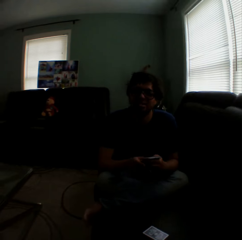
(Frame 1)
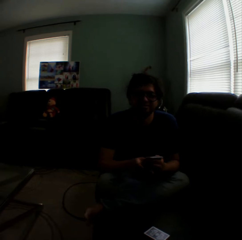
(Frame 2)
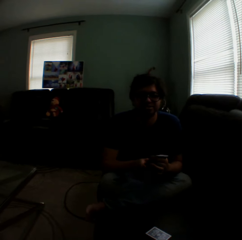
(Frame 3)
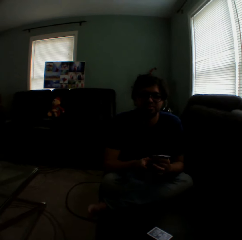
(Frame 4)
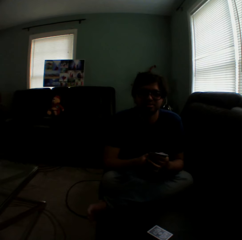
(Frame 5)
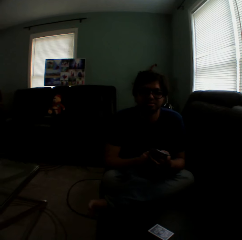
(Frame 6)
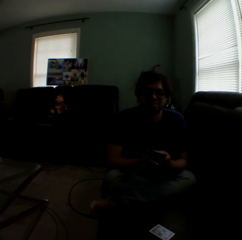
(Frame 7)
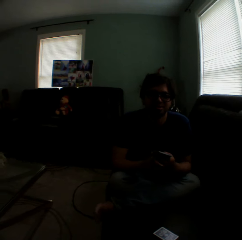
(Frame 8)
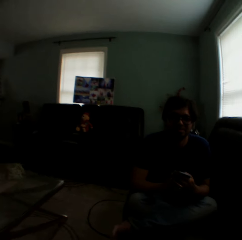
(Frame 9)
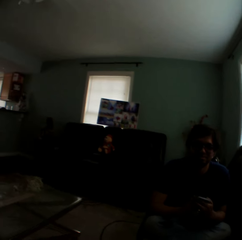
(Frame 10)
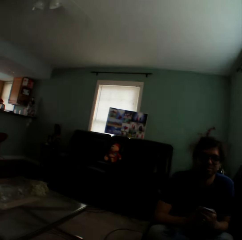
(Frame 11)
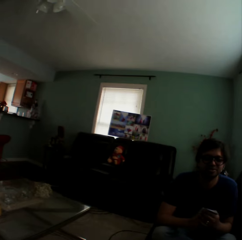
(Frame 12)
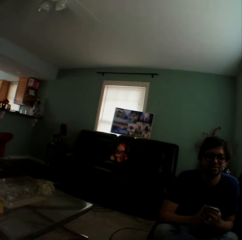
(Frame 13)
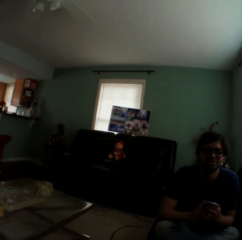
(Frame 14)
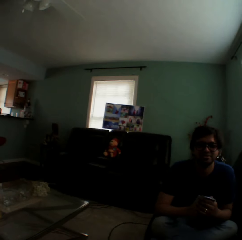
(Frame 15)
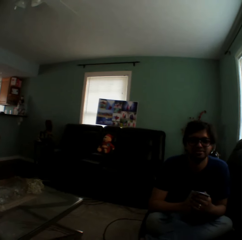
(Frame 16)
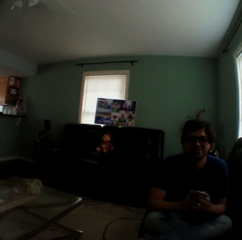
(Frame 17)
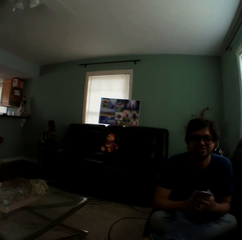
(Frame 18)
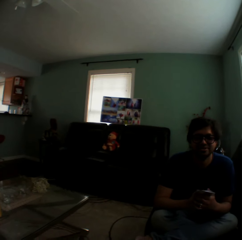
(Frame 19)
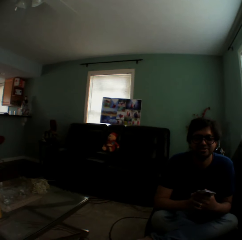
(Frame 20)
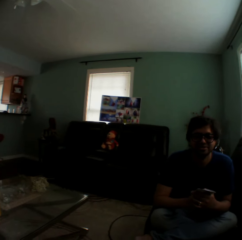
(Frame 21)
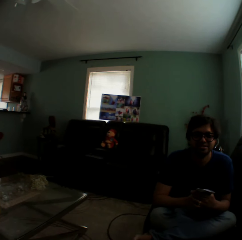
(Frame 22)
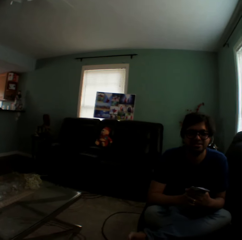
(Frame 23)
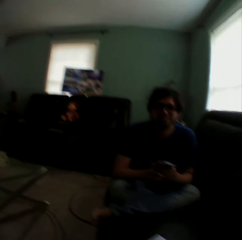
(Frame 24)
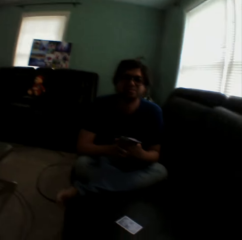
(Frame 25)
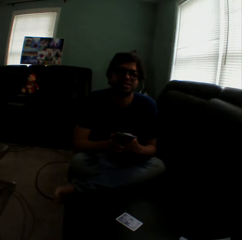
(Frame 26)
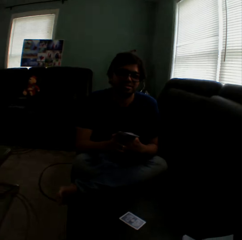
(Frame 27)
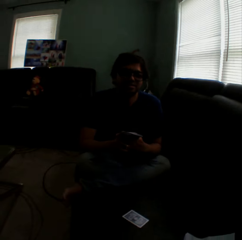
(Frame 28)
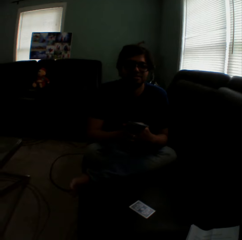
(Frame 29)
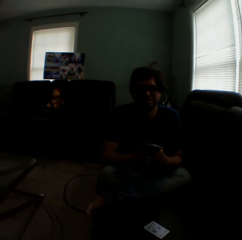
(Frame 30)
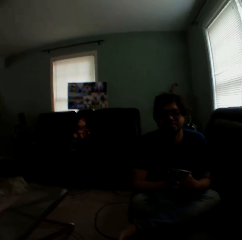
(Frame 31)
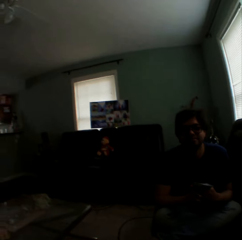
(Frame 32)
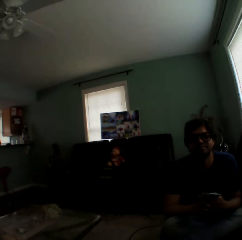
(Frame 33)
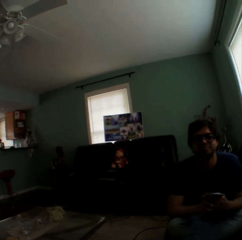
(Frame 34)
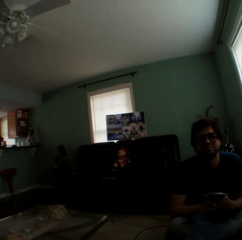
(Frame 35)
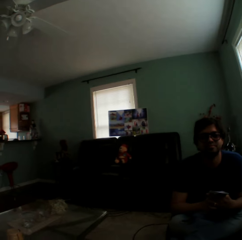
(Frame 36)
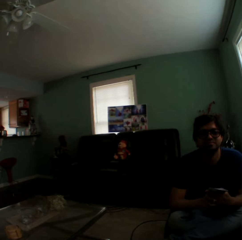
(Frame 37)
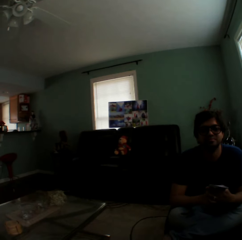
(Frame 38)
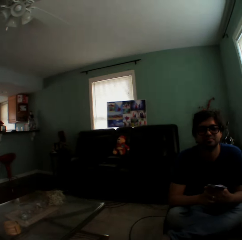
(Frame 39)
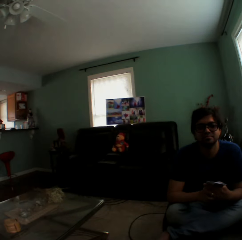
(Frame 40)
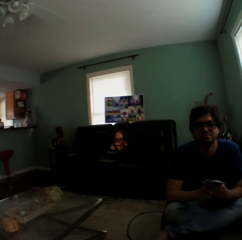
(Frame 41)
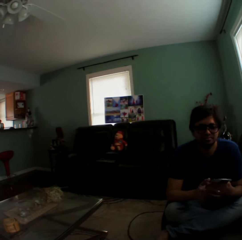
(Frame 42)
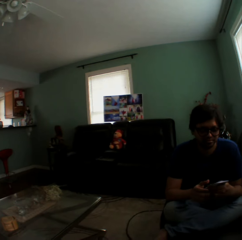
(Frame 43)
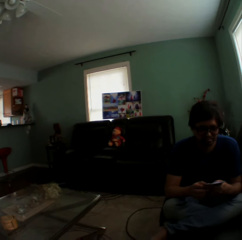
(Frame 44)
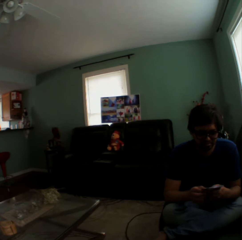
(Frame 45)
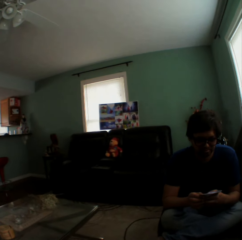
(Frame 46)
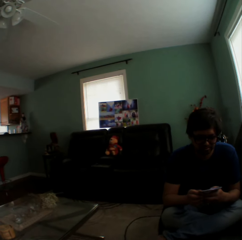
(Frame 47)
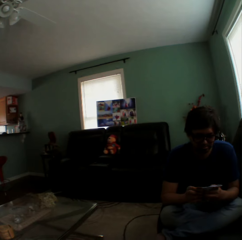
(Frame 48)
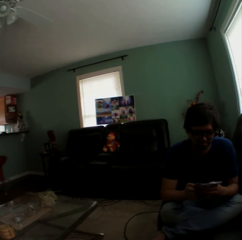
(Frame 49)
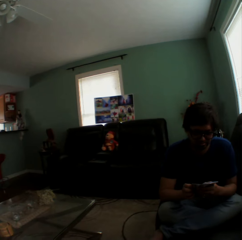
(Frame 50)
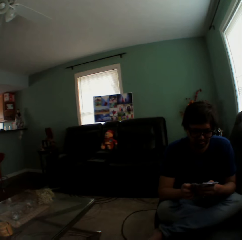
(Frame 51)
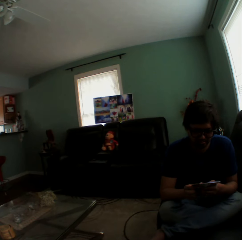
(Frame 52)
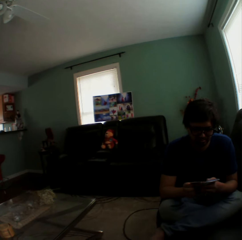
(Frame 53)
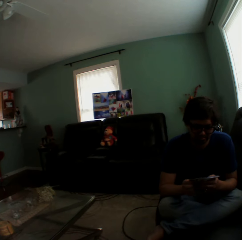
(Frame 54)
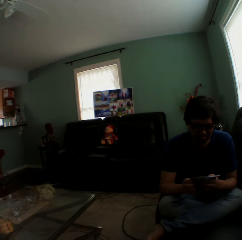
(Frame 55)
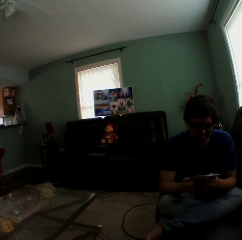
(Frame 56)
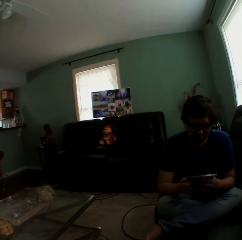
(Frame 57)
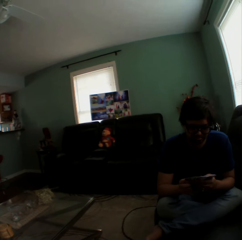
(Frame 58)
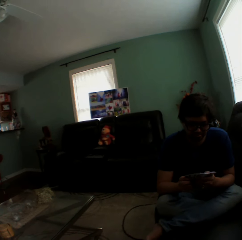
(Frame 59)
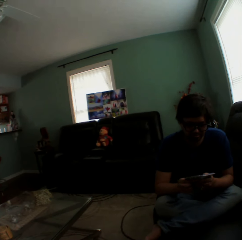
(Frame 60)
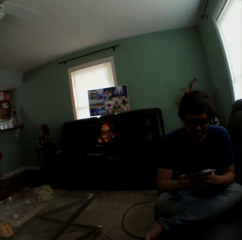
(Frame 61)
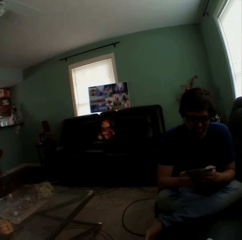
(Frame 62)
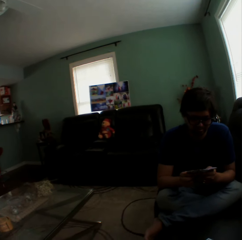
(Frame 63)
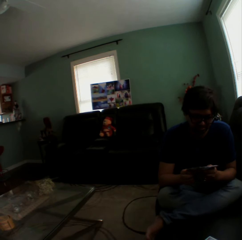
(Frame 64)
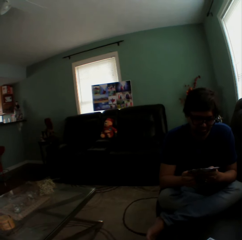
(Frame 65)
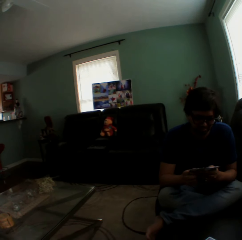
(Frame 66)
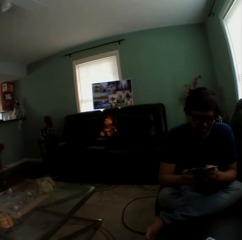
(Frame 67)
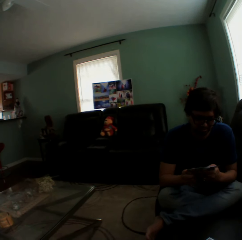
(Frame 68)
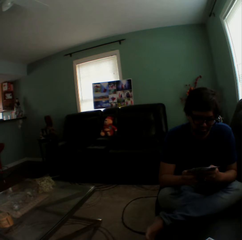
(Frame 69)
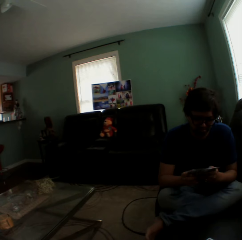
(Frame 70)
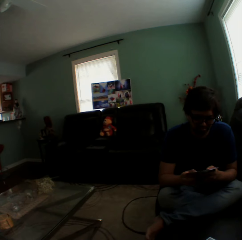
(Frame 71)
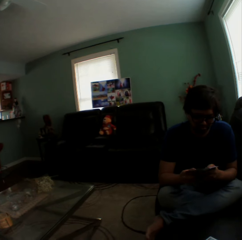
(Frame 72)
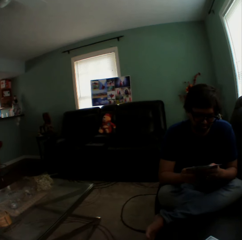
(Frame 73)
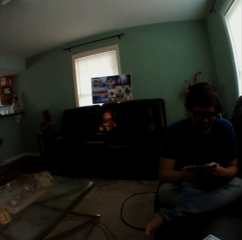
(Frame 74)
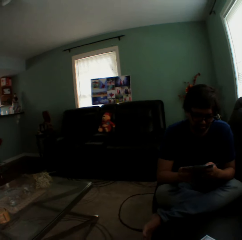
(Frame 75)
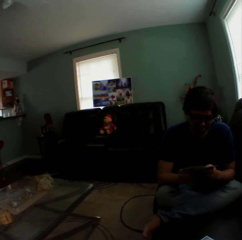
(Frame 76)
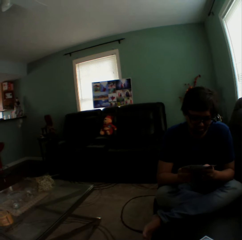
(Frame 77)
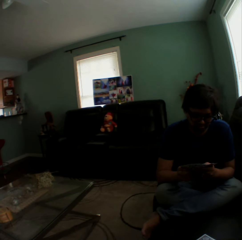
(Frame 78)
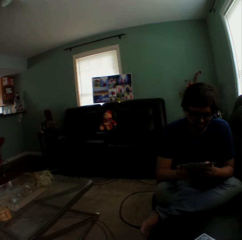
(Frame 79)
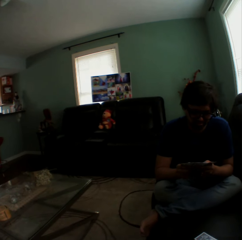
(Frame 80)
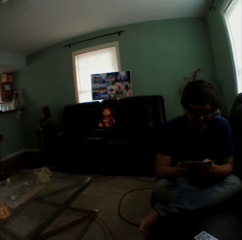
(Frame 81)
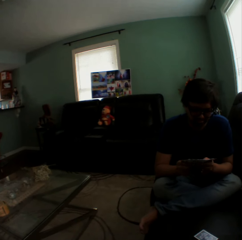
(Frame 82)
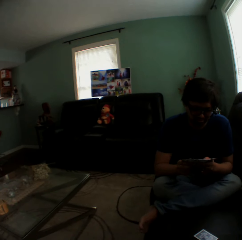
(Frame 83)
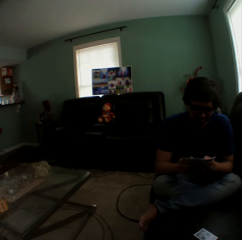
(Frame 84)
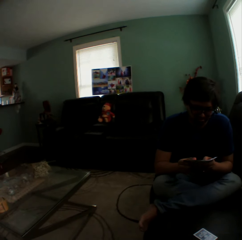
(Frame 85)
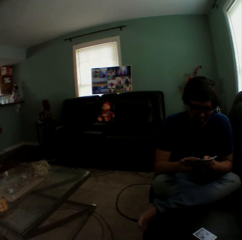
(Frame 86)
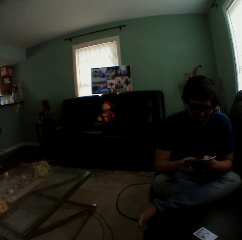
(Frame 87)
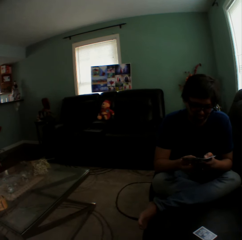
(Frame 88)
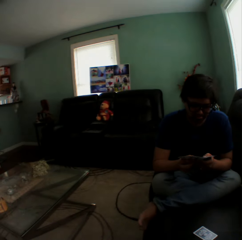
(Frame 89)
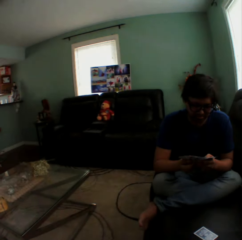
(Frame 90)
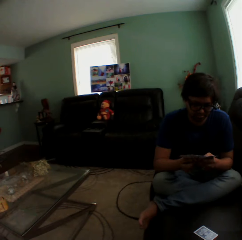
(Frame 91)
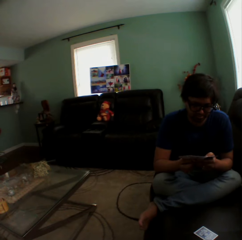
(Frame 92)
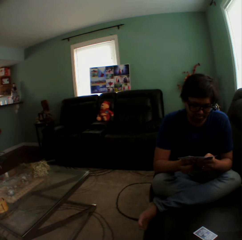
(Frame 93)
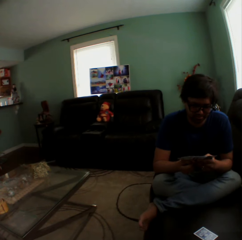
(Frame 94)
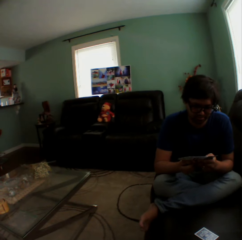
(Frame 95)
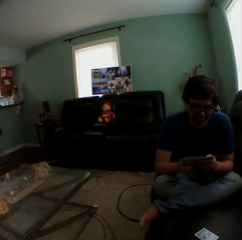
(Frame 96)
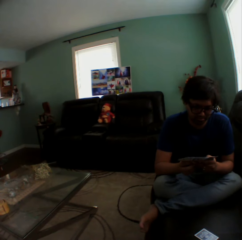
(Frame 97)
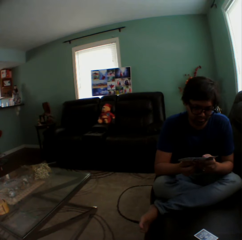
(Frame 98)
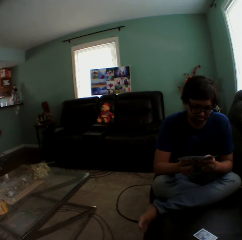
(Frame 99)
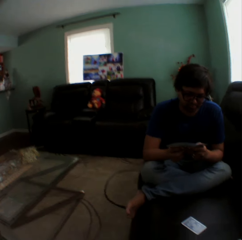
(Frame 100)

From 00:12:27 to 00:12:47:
A man arranges cards in a hand. The man holds playing cards. The camera wearer turns to the side. The man holds the playing cards.

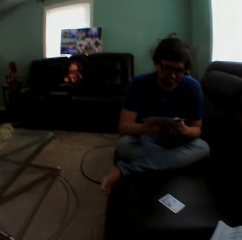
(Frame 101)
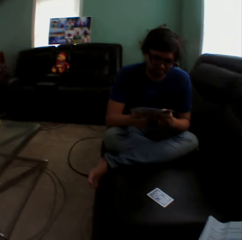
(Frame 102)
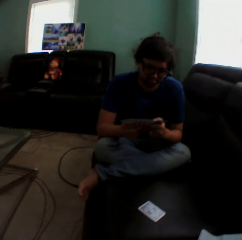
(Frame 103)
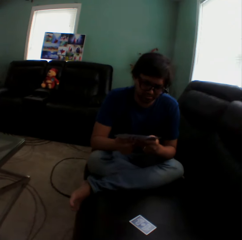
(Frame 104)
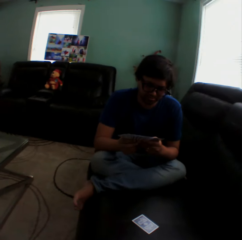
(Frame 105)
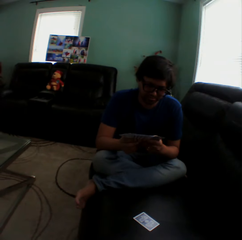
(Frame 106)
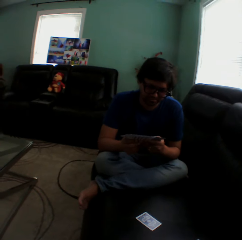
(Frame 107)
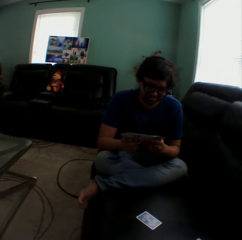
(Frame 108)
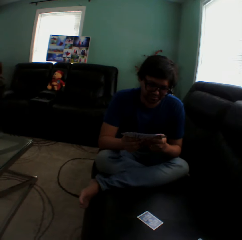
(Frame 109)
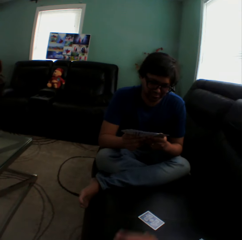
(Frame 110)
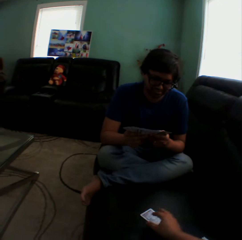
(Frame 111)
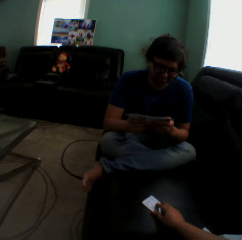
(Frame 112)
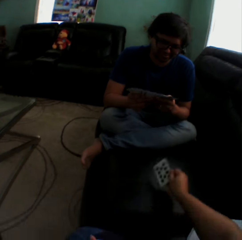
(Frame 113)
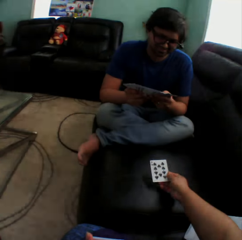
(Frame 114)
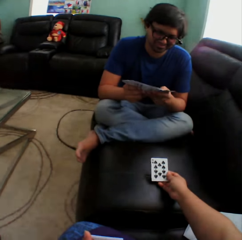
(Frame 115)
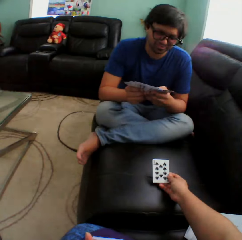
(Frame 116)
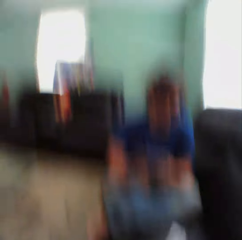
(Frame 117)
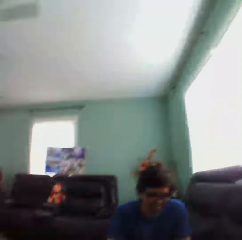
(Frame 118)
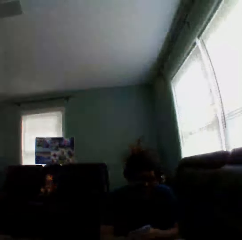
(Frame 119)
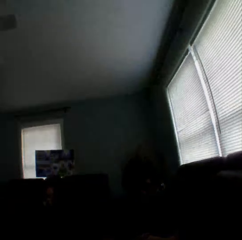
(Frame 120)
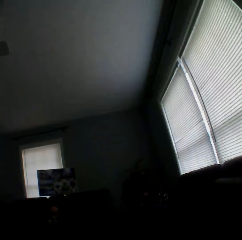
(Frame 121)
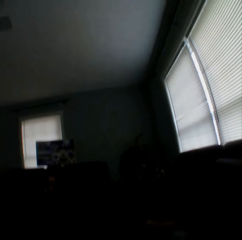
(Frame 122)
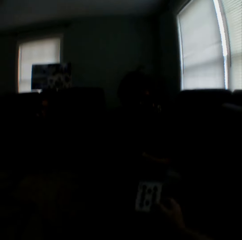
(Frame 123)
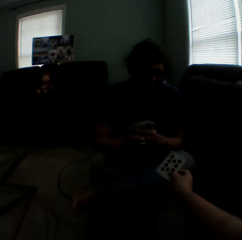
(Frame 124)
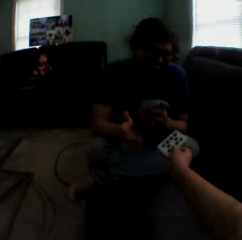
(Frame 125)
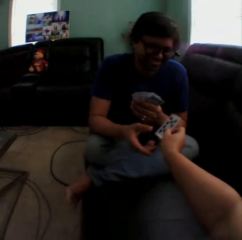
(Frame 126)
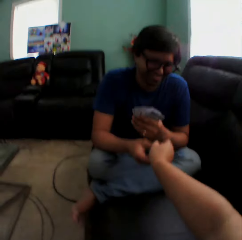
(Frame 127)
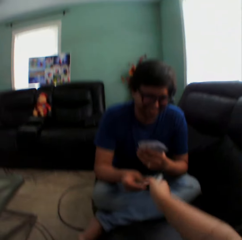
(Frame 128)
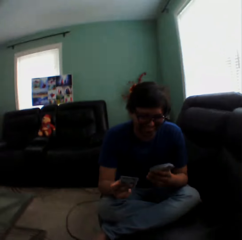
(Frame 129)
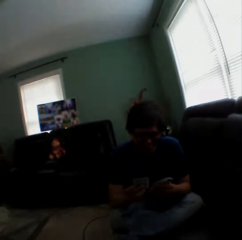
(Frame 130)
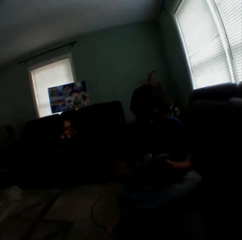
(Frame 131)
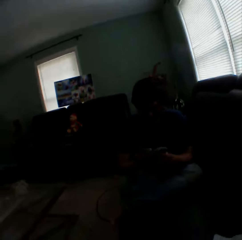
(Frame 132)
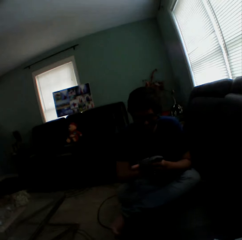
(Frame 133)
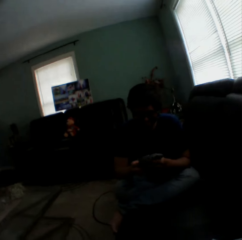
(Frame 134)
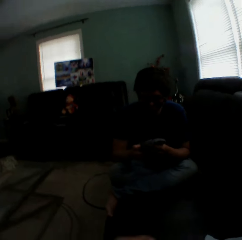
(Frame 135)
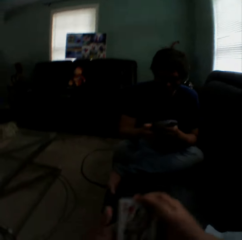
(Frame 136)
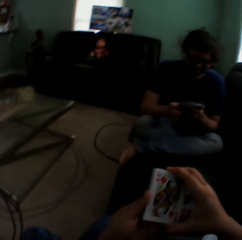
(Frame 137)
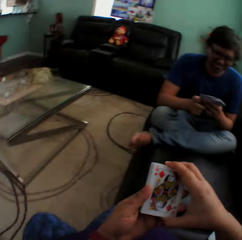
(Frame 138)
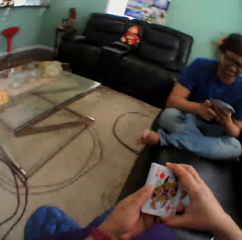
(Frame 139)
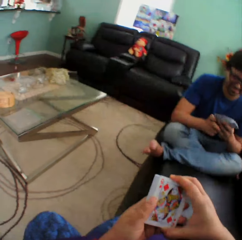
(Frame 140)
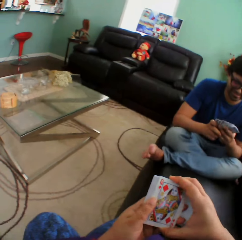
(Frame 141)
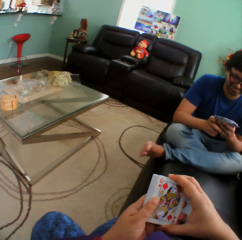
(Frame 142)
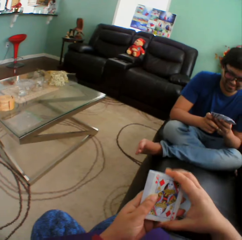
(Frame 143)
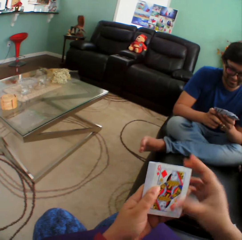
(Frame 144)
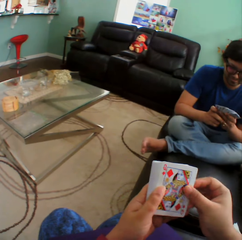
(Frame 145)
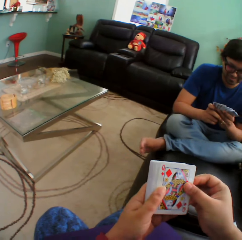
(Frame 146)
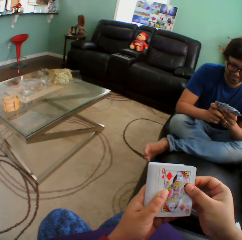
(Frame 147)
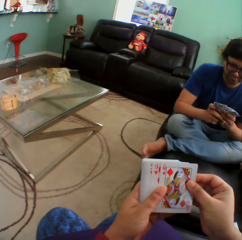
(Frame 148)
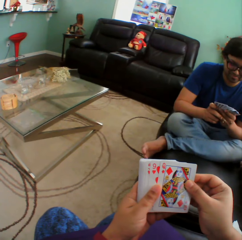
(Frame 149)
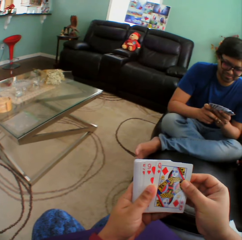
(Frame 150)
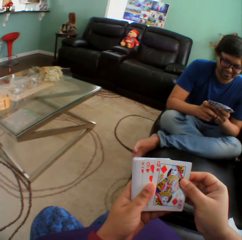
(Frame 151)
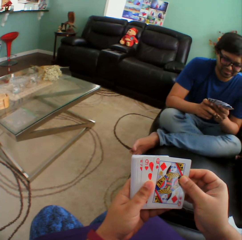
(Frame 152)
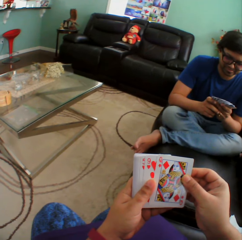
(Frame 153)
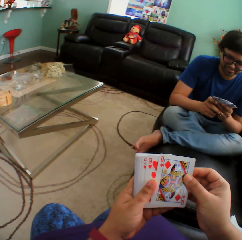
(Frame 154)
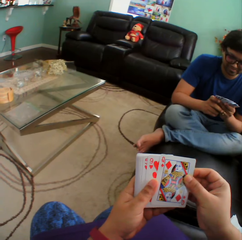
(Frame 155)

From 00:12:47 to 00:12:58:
The camera wearer turns to the side, turns a card on a couch, and holds a playing card on the couch. They turn to the side and give a card to a man. The man holds playing cards. The camera wearer turns to the side, holds playing cards, and arranges cards in a hand.
